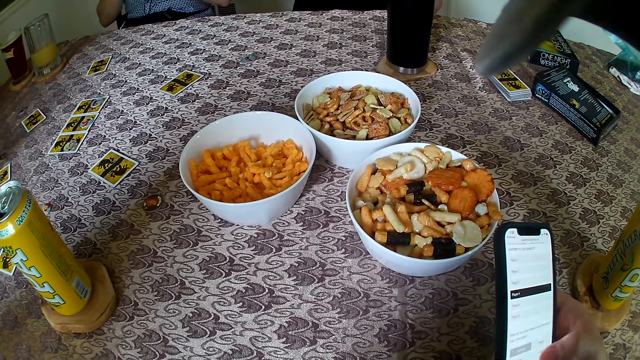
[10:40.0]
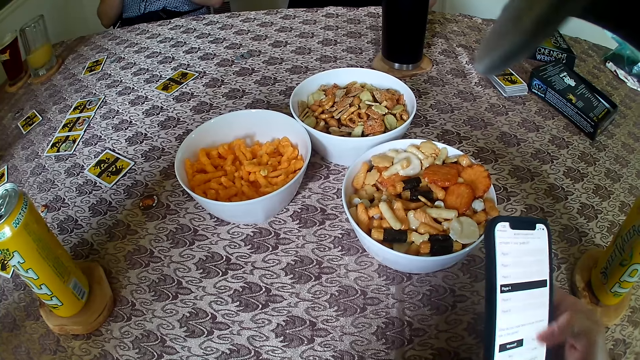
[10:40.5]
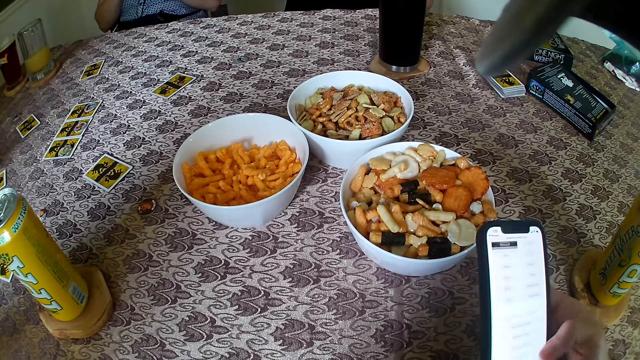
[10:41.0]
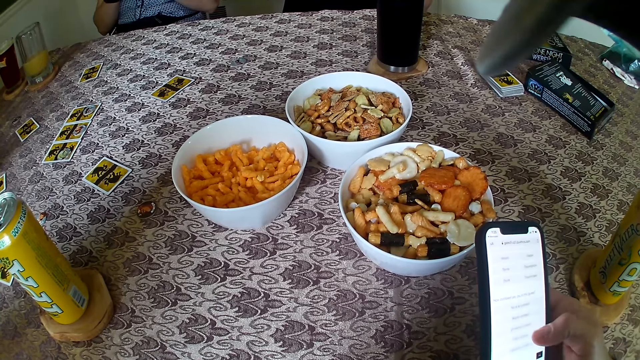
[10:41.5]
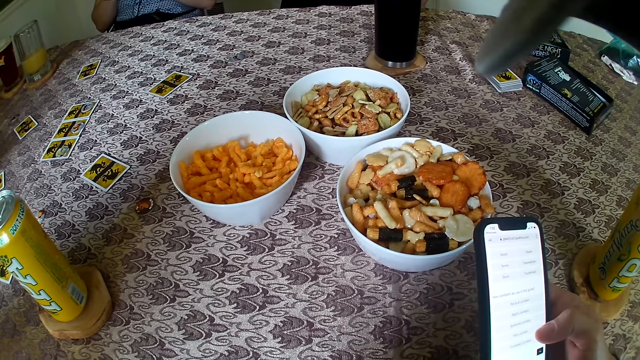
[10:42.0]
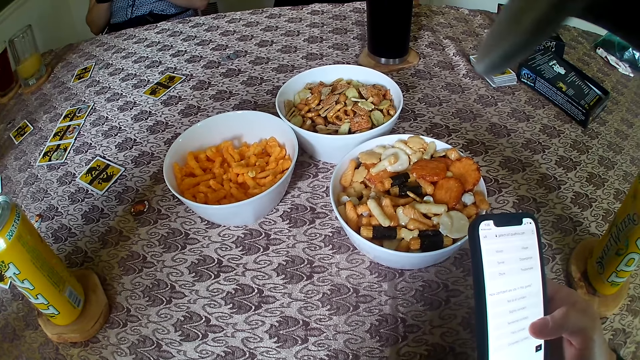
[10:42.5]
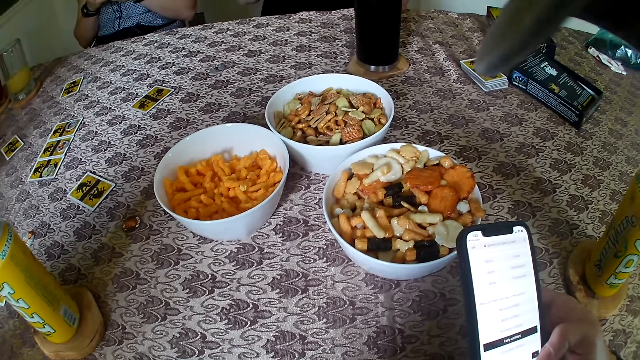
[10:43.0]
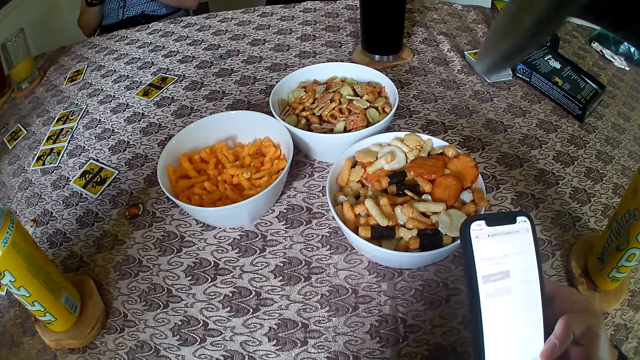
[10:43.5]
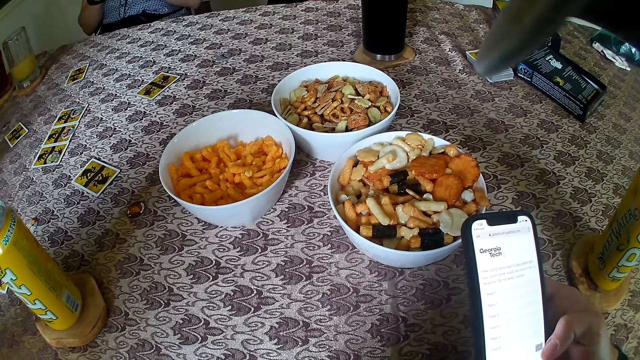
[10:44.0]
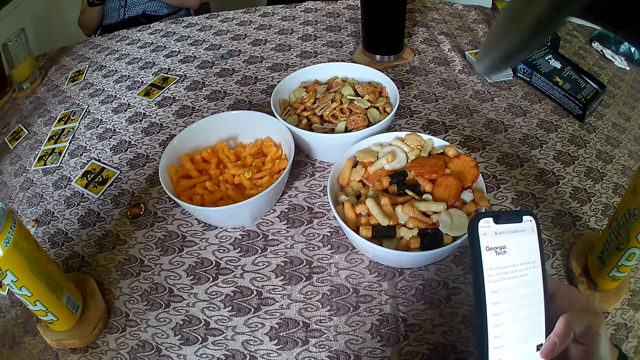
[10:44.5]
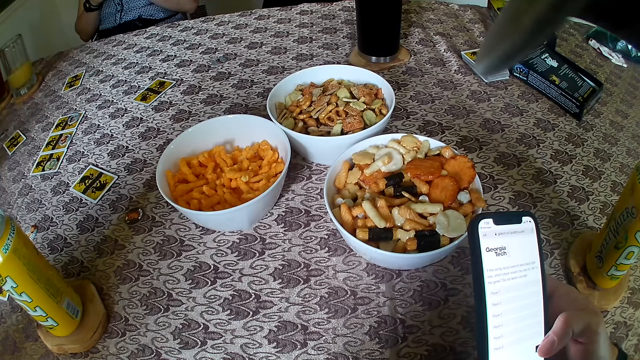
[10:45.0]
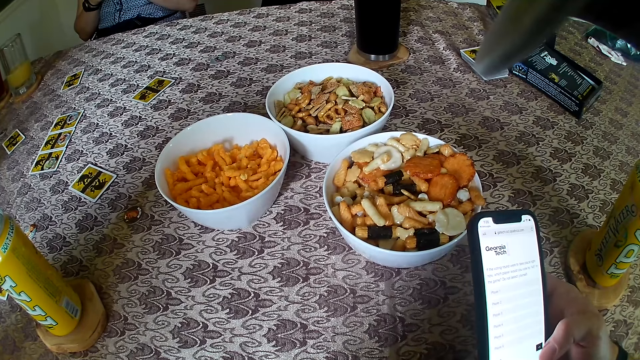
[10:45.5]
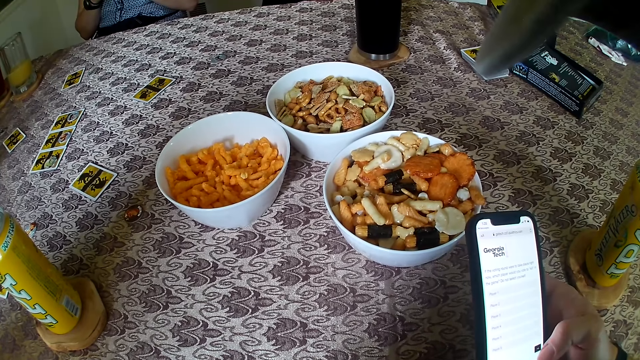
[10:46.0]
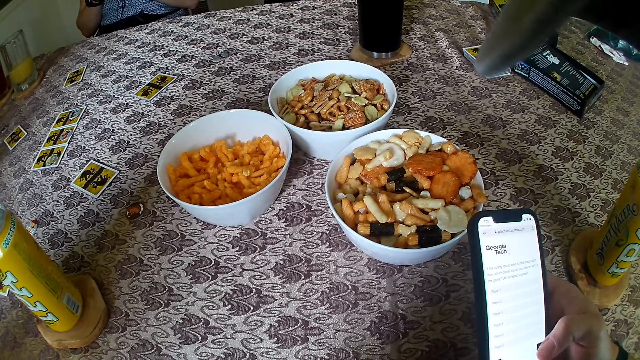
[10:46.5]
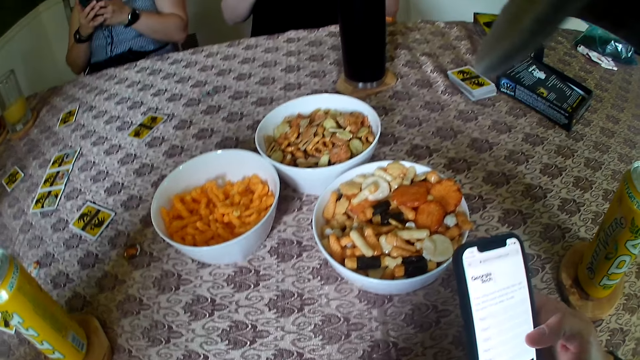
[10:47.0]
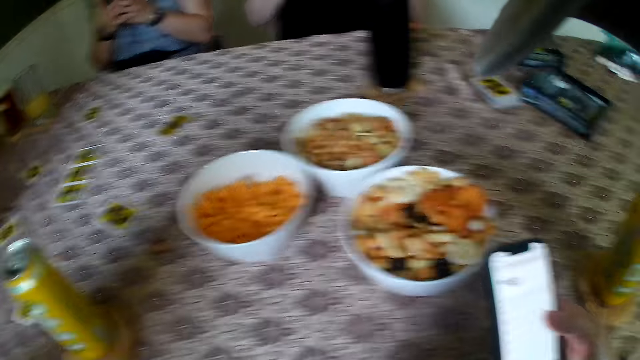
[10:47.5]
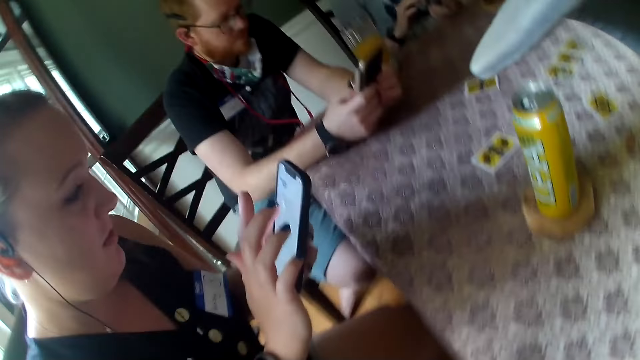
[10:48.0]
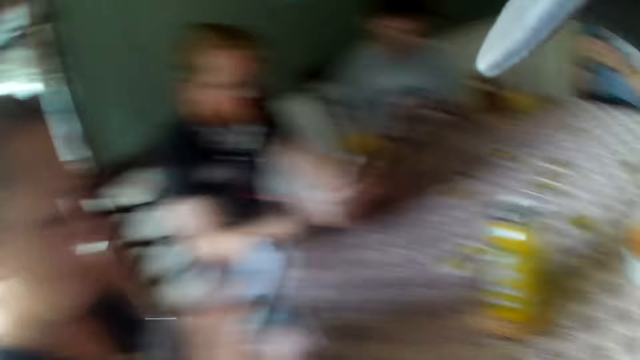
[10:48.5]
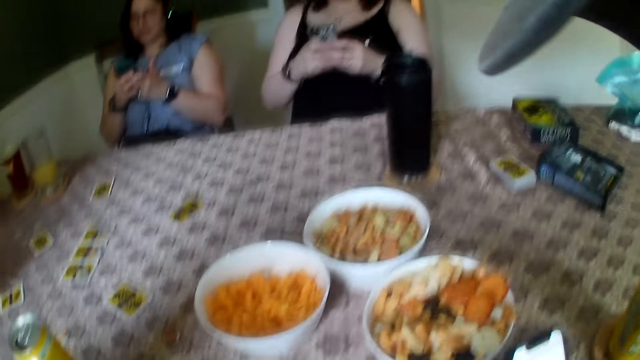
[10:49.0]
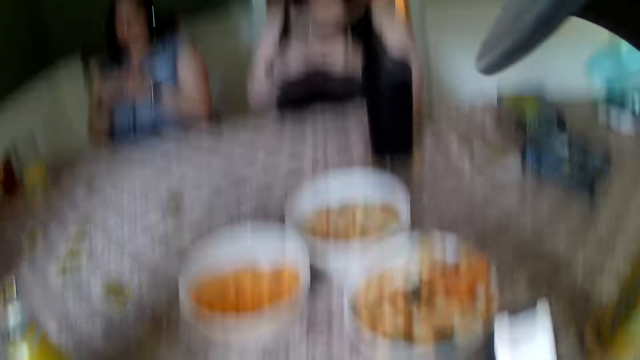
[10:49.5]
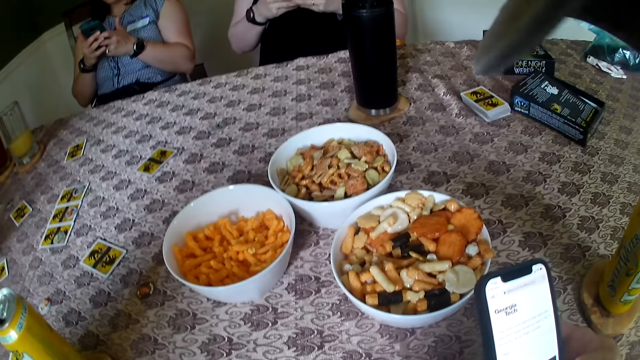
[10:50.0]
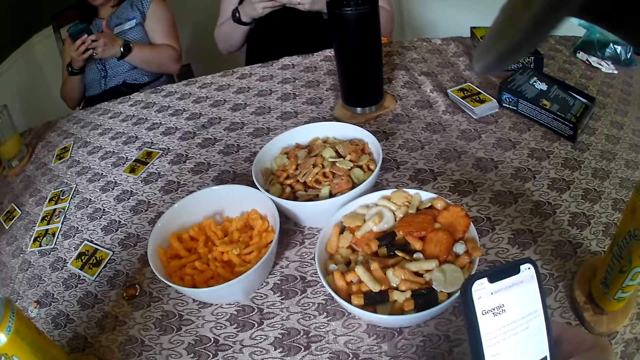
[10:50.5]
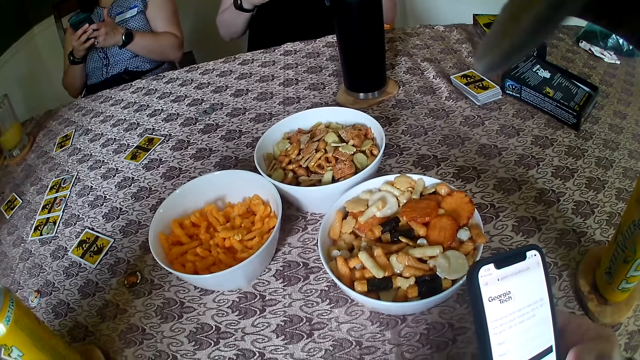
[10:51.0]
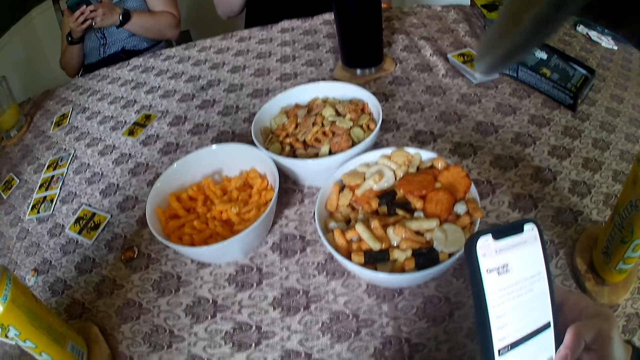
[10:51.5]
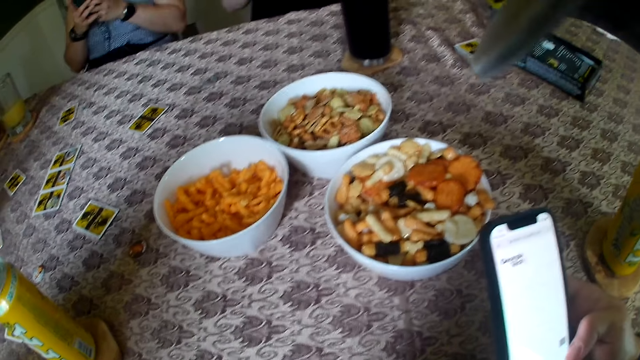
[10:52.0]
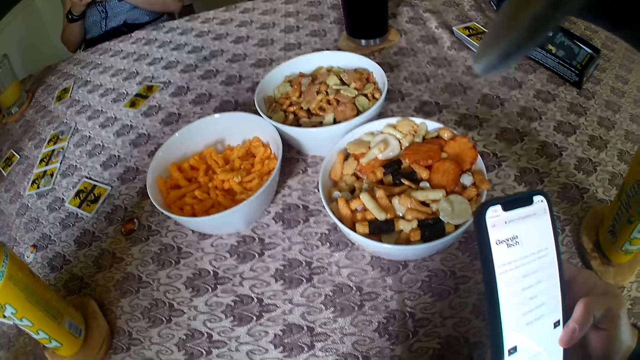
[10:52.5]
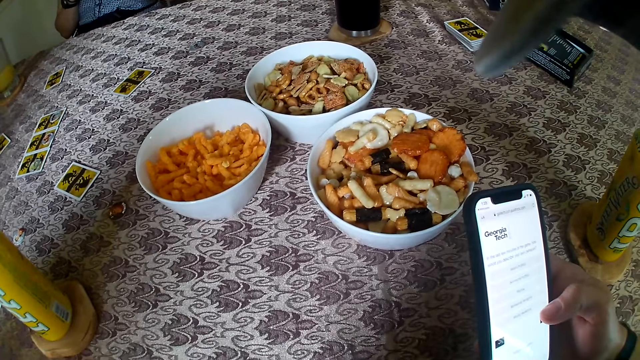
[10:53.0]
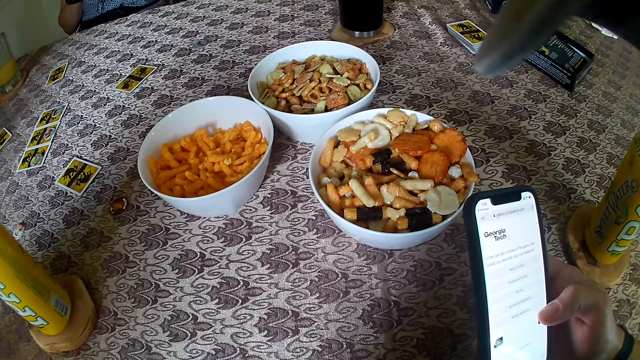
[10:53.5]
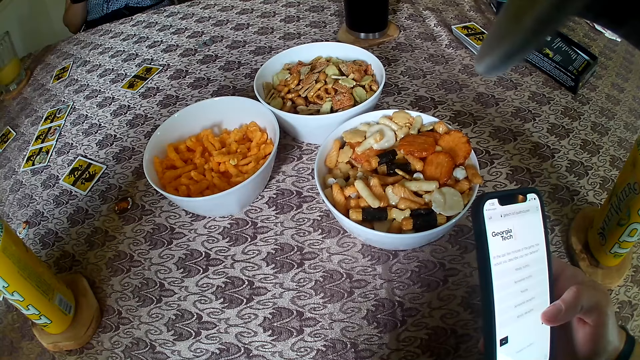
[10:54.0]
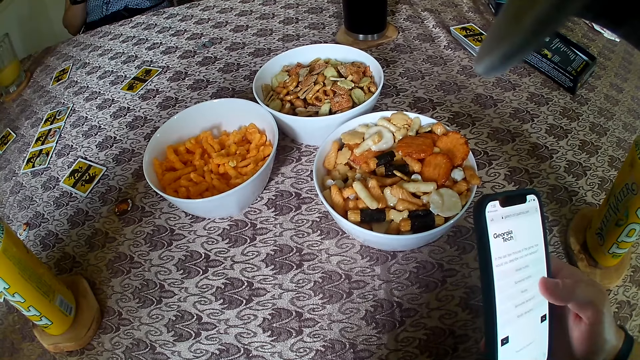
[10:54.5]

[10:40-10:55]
The camera wearer looks around the table. They operate the phone.

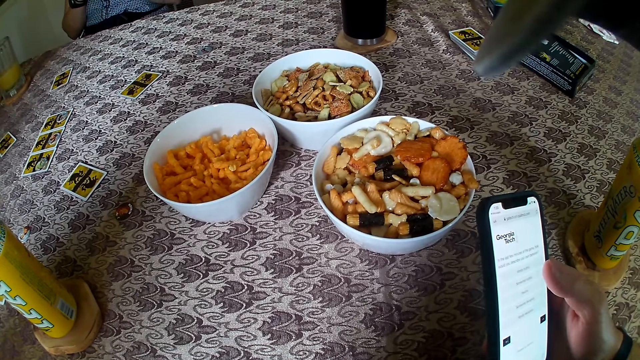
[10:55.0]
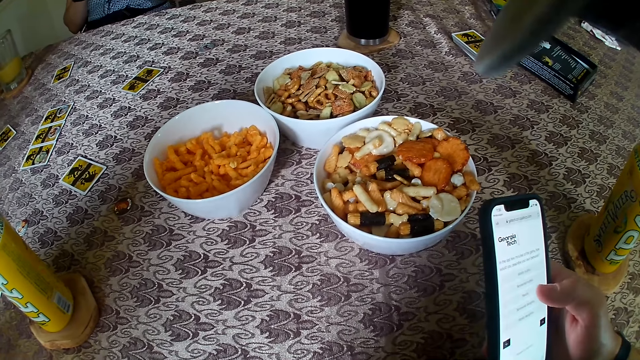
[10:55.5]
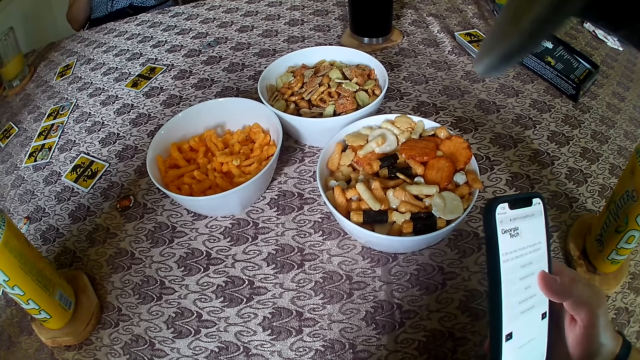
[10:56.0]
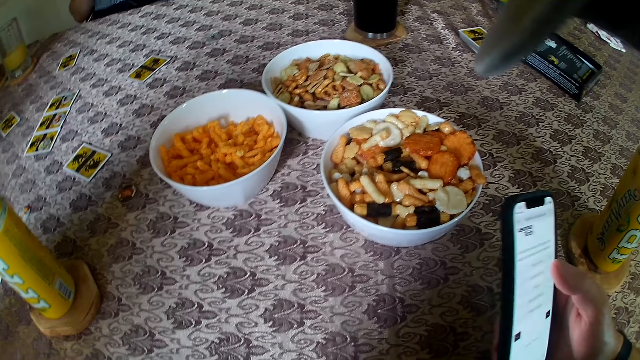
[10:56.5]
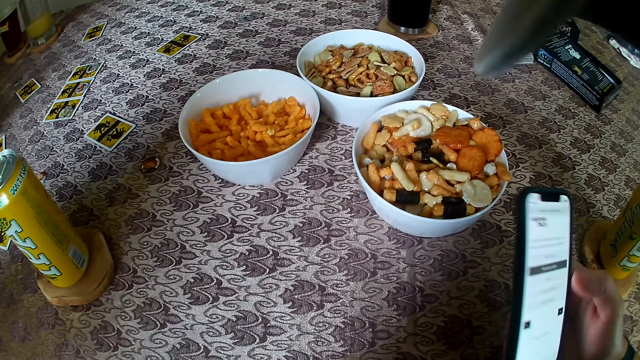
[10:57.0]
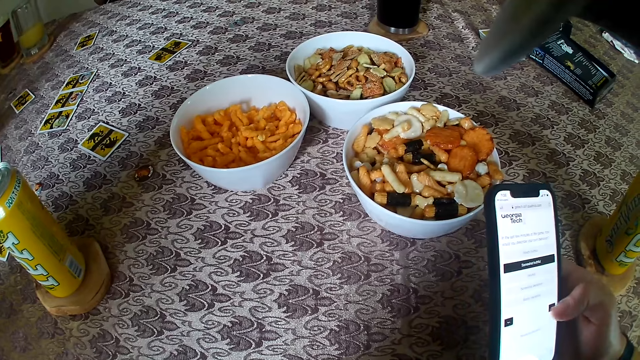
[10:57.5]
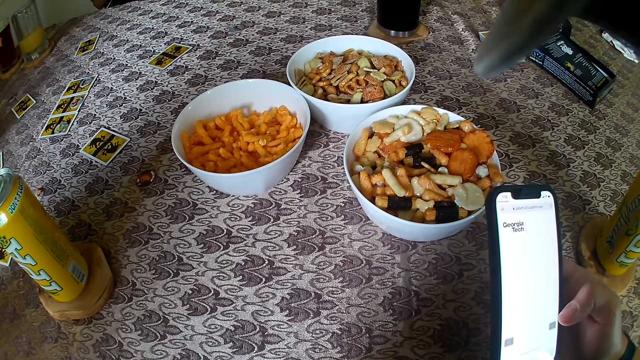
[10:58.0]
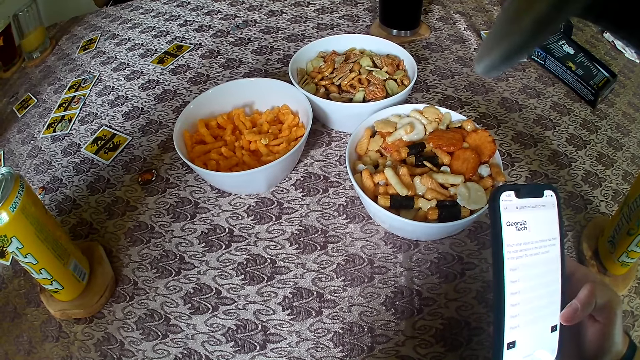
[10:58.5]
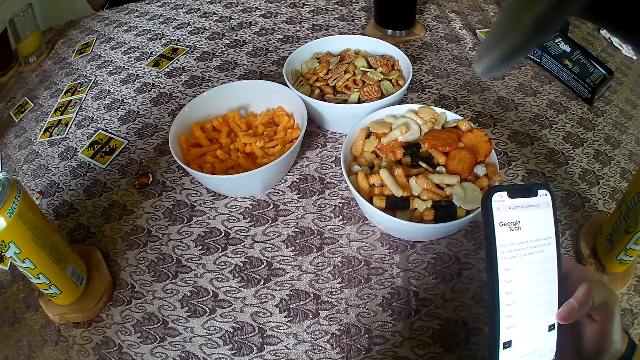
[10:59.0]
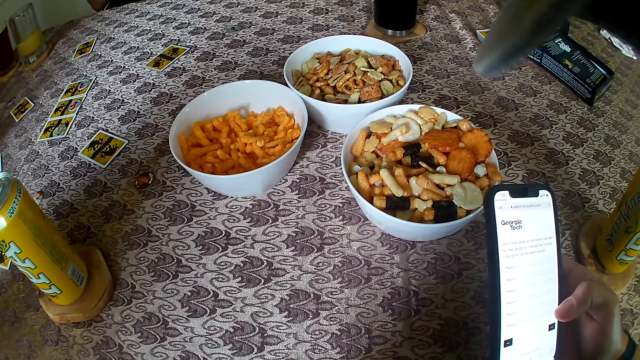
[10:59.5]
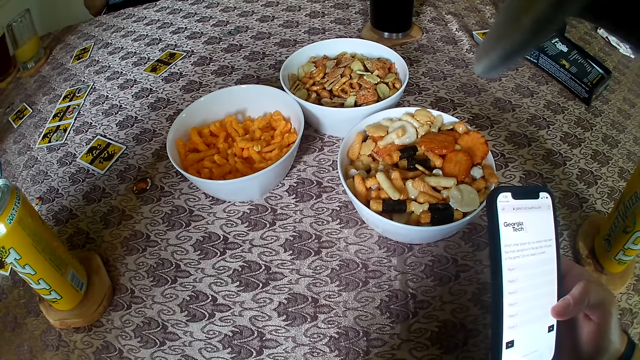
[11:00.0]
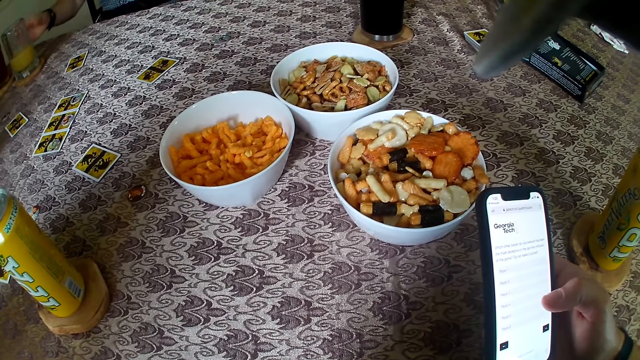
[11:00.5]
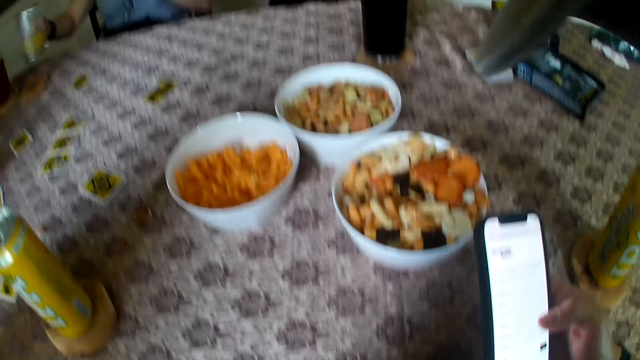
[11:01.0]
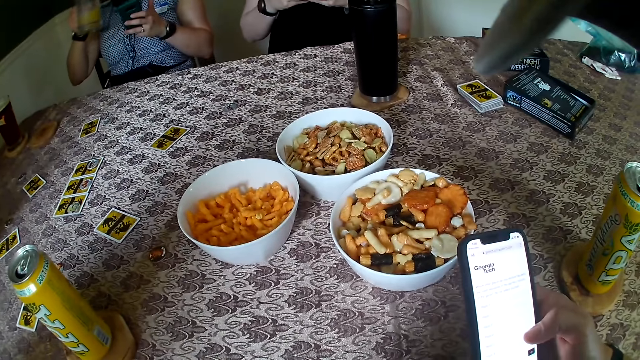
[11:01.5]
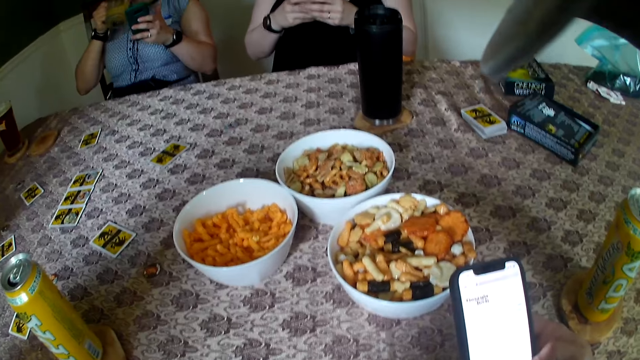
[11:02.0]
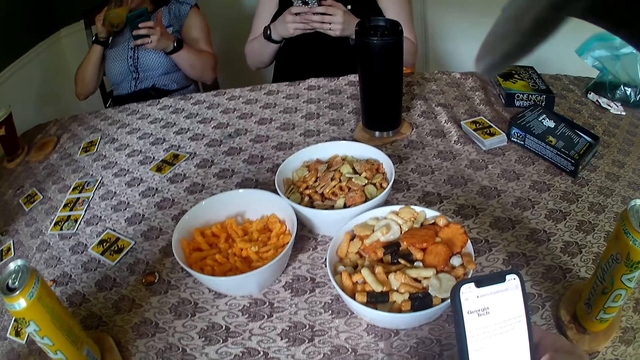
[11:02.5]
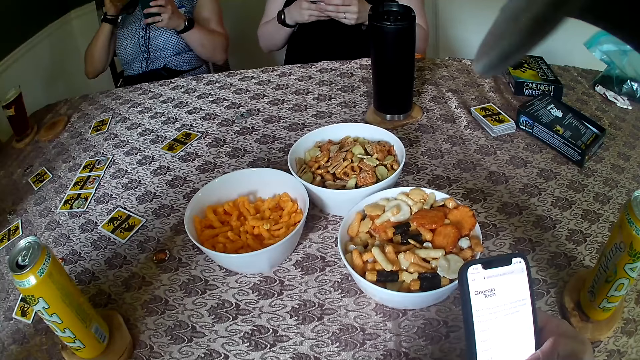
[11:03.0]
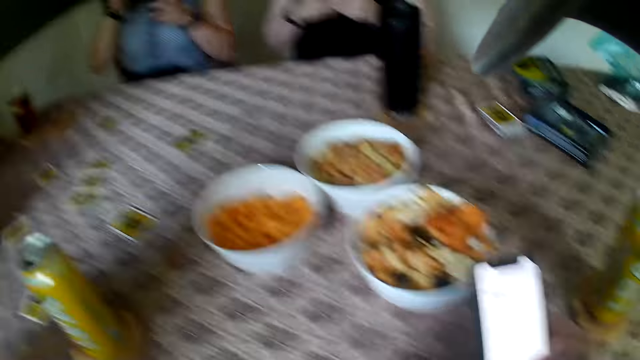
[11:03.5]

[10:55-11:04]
The woman picks up a glass of juice on the table with her right hand and drinks the glass of juice from the table with her right hand.
